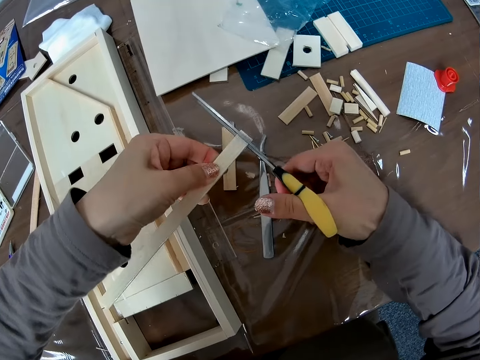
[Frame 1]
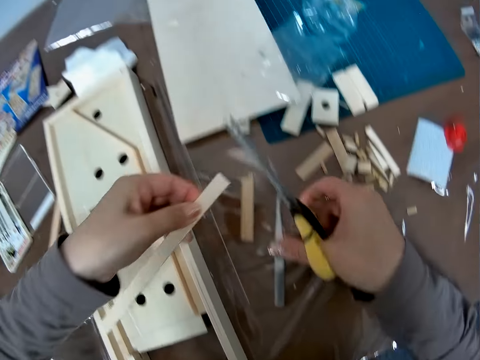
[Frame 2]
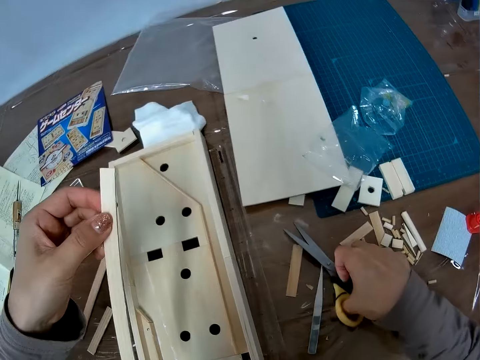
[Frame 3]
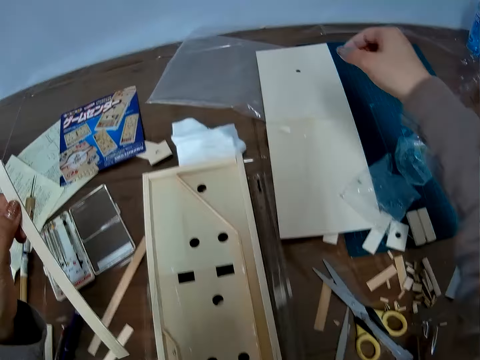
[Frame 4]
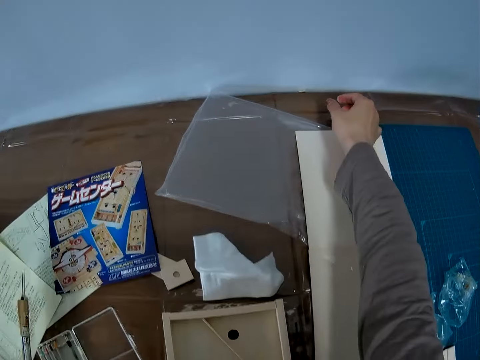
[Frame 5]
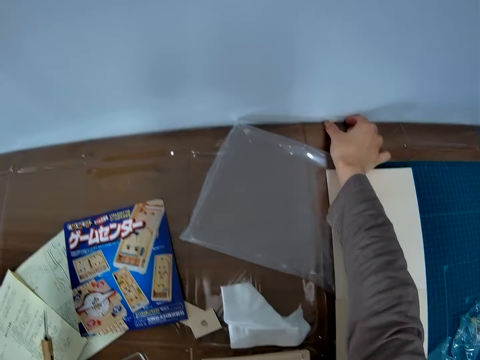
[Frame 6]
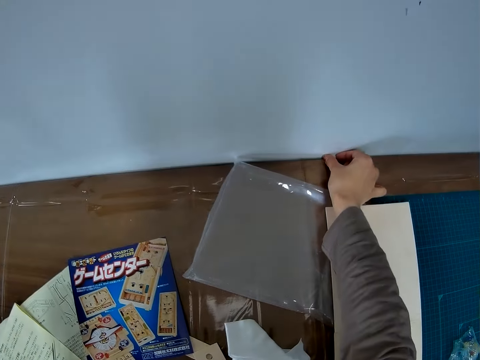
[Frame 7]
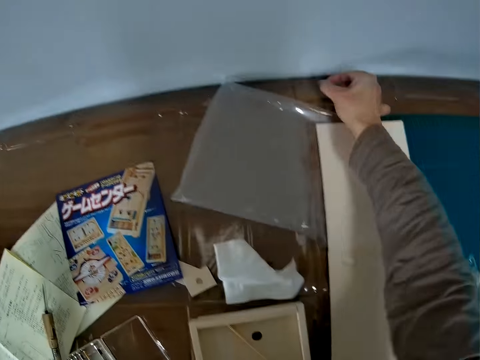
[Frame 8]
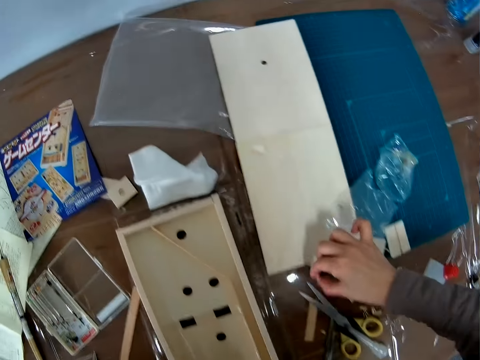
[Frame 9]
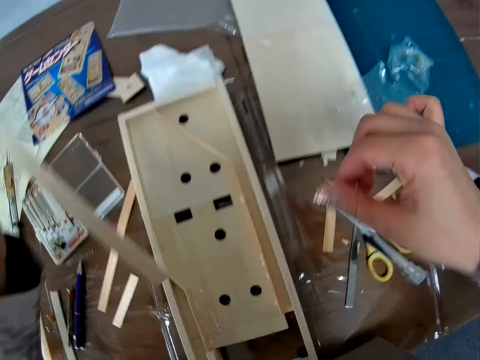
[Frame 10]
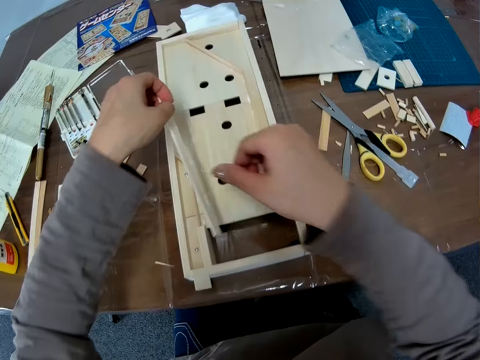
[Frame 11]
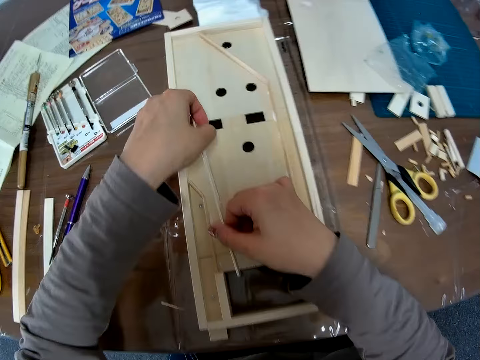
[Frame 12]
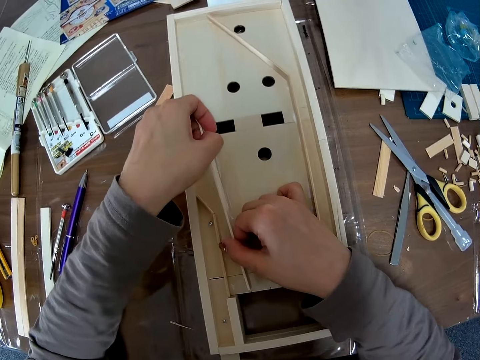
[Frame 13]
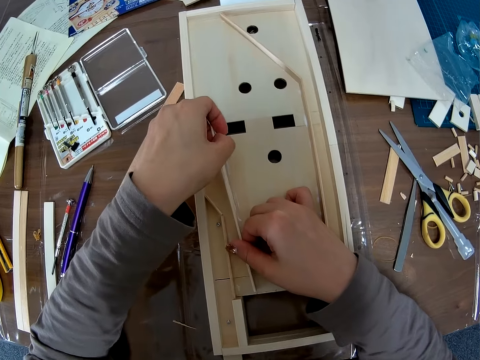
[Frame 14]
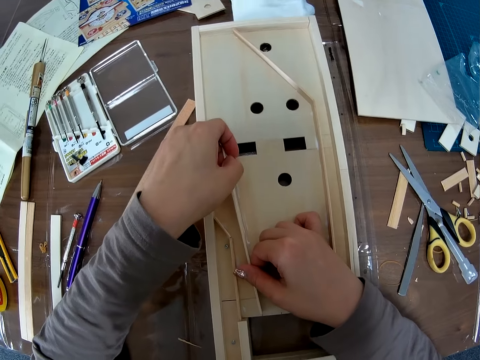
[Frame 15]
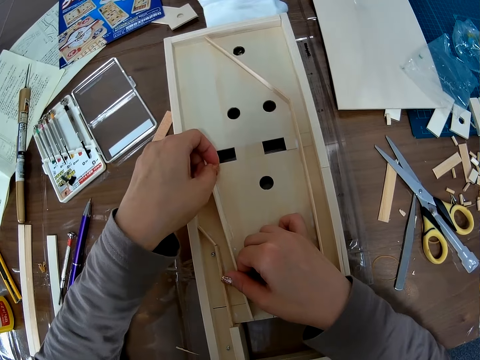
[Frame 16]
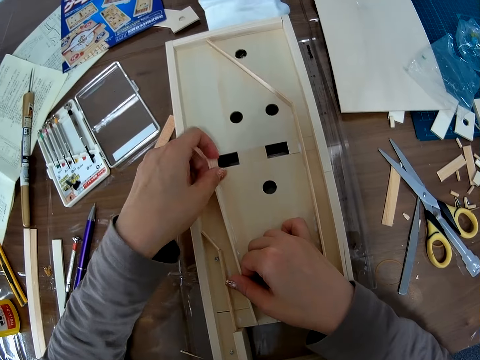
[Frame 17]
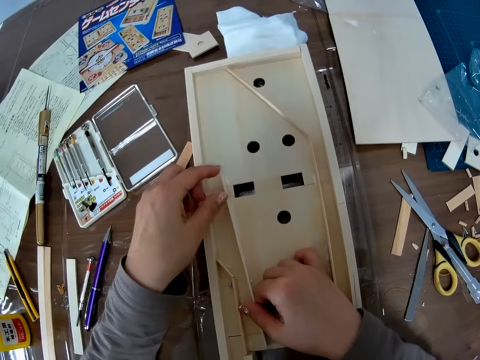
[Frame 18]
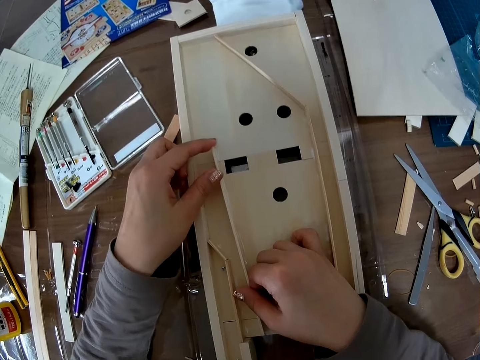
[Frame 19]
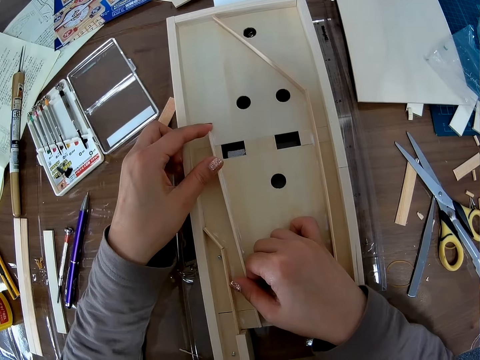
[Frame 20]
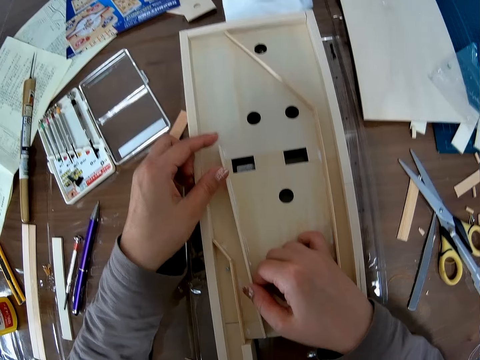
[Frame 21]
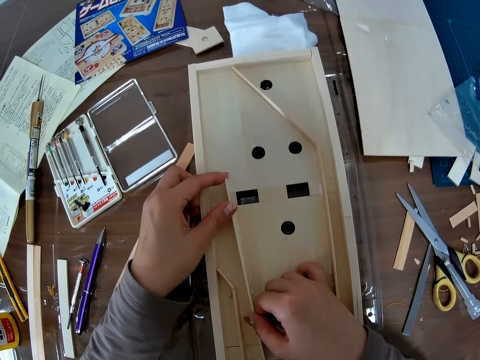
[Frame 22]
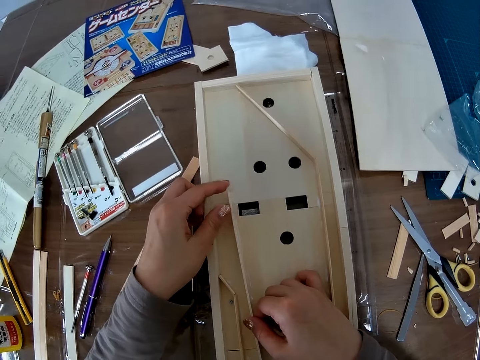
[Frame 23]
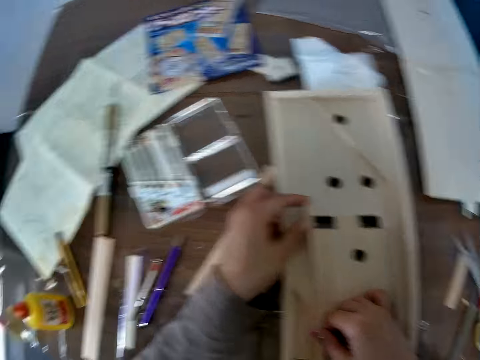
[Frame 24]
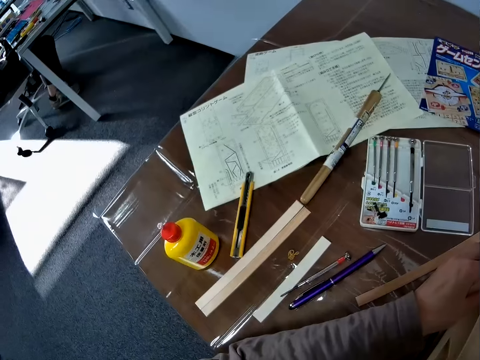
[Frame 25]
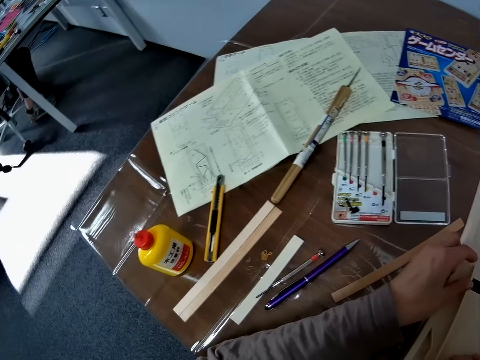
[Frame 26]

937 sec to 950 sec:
The camera wearer drops the scissors back on the table. They pick a tiny piece of wood or craft material and drop the tiny piece of wood on the table. They hold the wood craft material. They put the piece of wood in the wooden craft or pucket game board craft and adjust the piece of wood in the wooden craft.

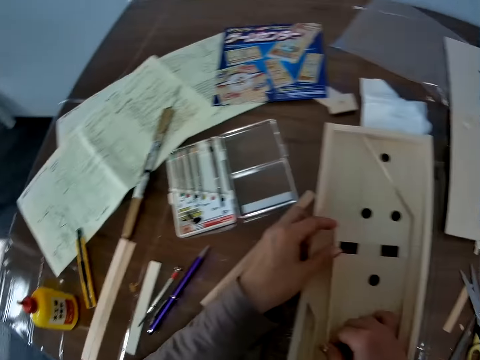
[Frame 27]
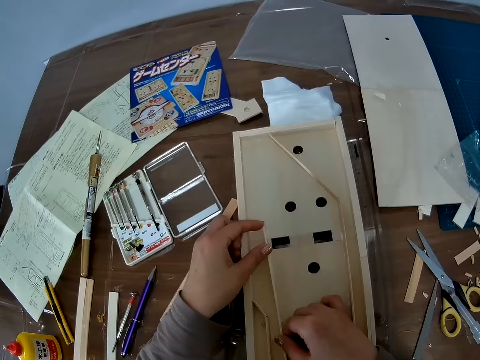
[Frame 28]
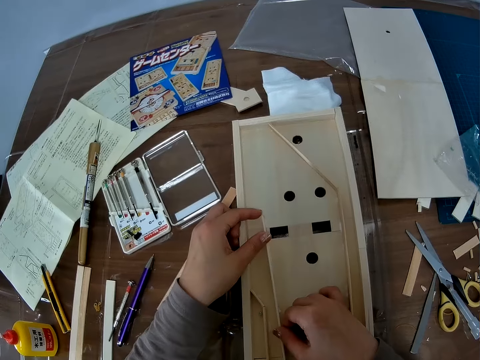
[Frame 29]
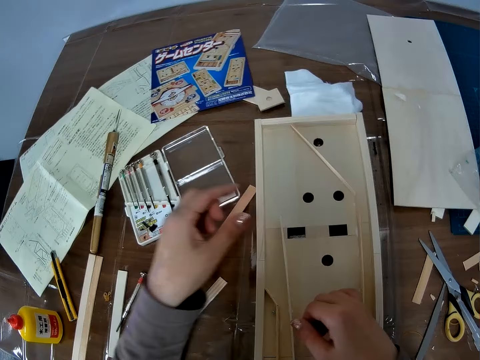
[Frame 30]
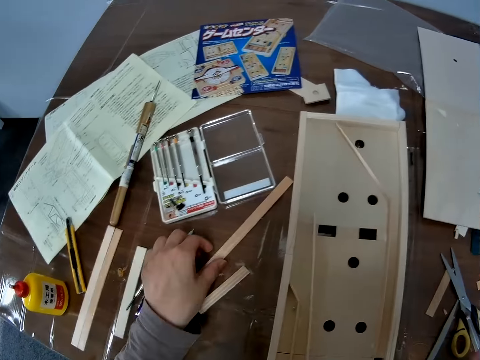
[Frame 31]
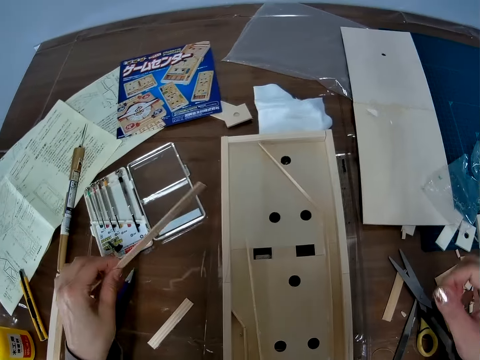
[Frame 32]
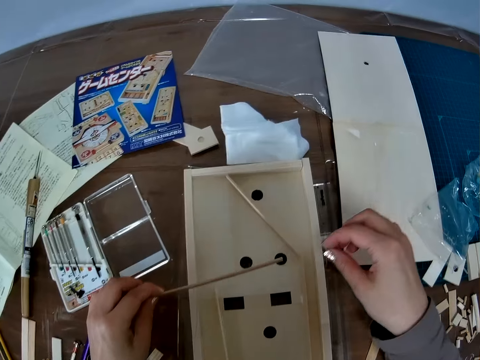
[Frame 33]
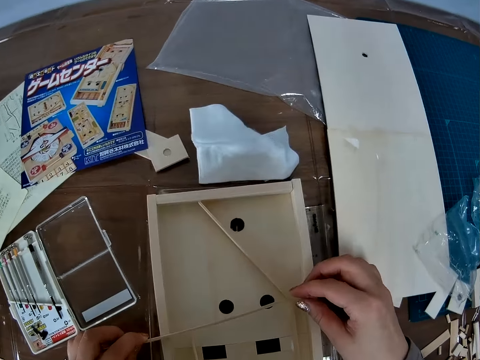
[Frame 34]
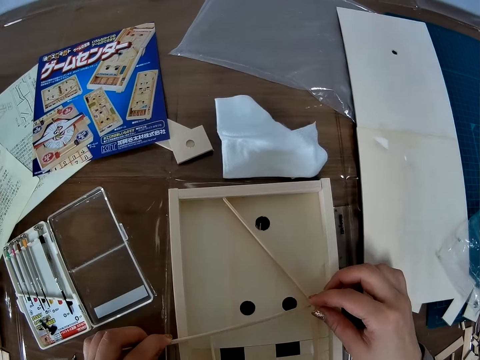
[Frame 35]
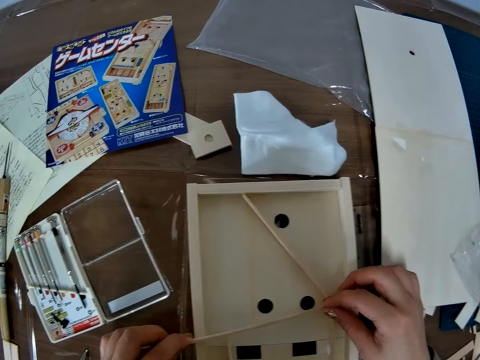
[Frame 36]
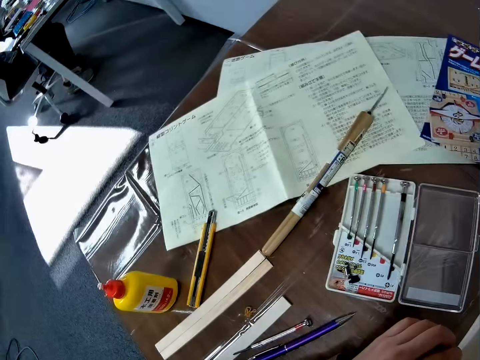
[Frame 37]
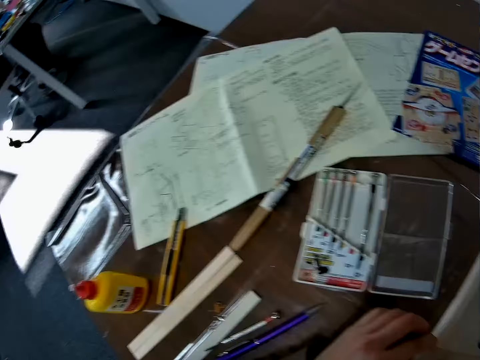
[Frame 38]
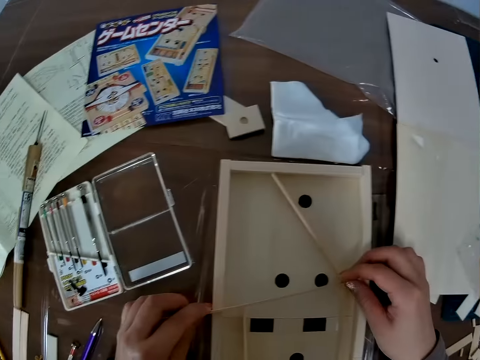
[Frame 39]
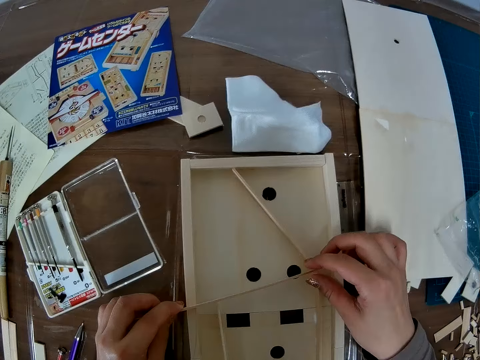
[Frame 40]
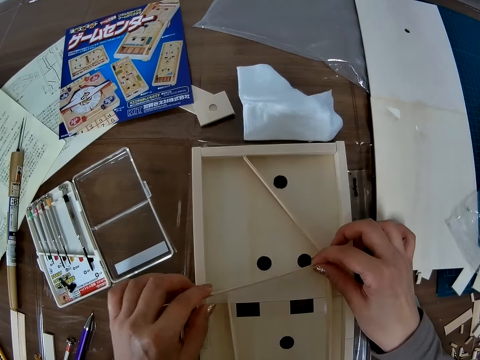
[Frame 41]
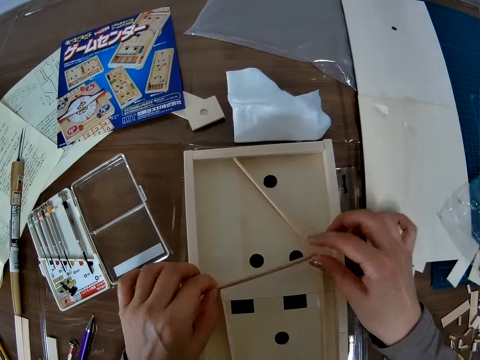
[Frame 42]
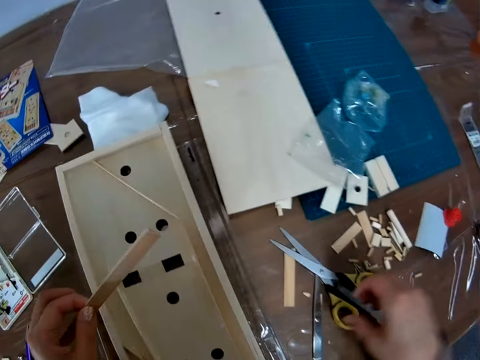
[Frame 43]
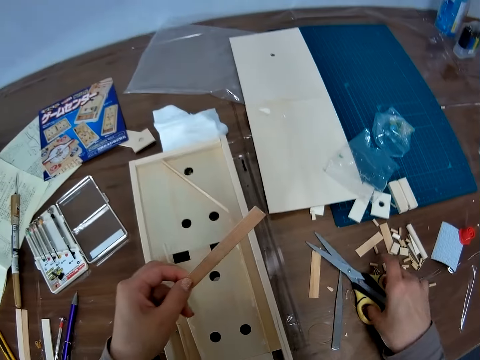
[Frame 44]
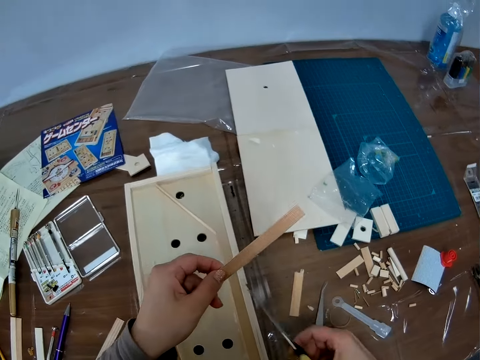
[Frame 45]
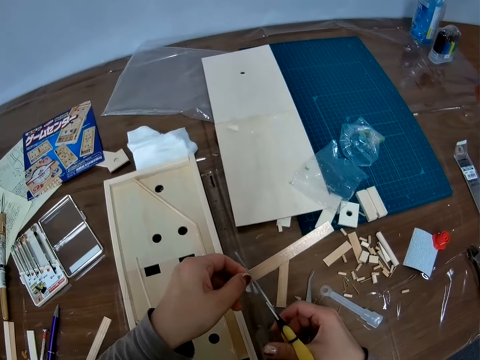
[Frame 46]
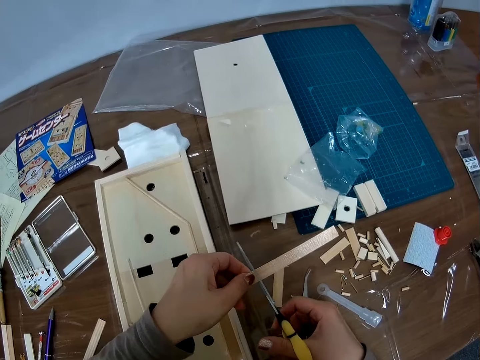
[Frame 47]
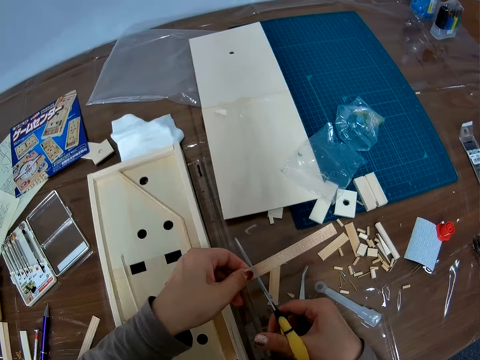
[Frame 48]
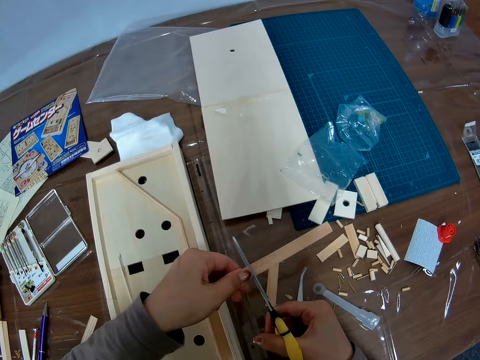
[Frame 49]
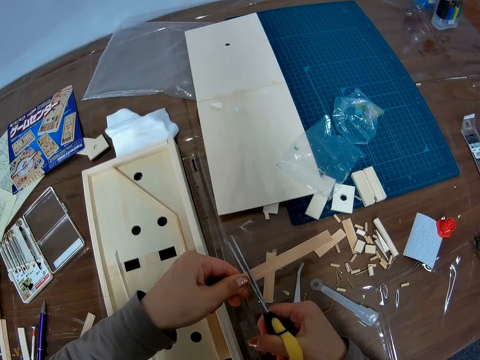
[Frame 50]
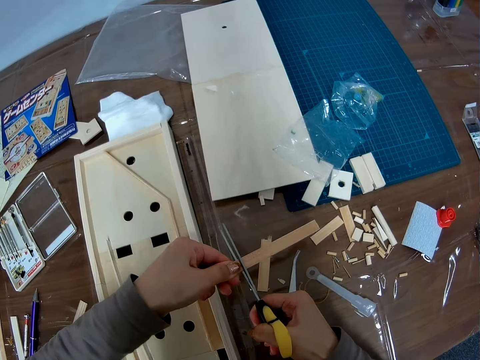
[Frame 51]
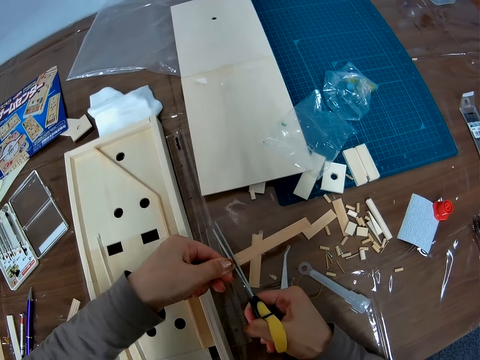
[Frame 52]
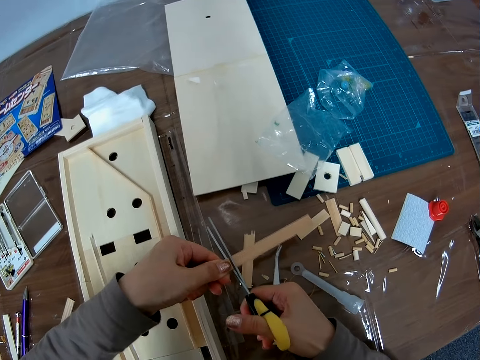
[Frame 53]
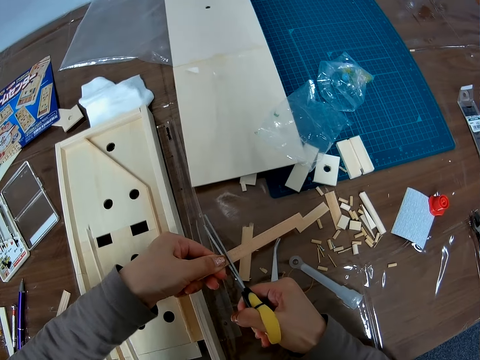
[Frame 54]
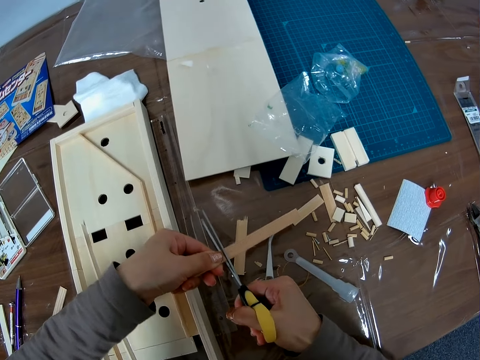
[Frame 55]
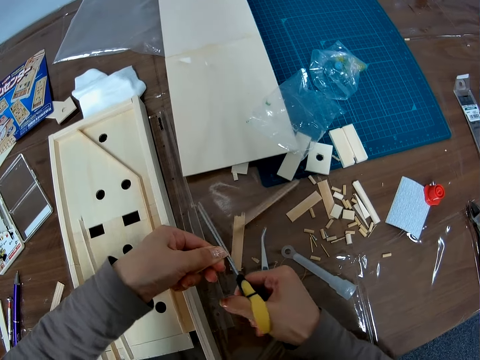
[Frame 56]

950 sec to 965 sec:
The camera wearer picks up another piece of wood or wood craft material on the table. They hold the wood craft material and place the piece of wood in the wooden craft. They pick up the scissors on the table and cut the piece of wood with the scissors.
